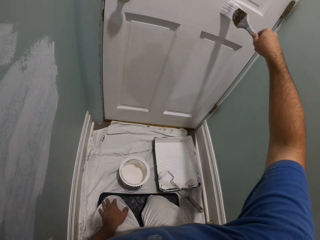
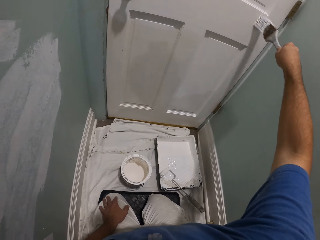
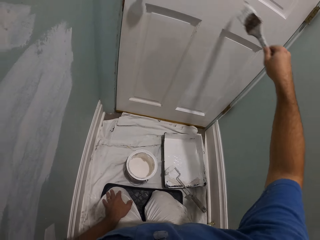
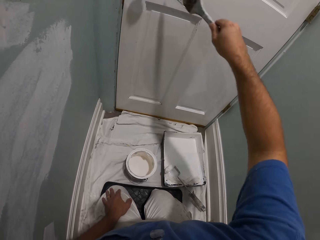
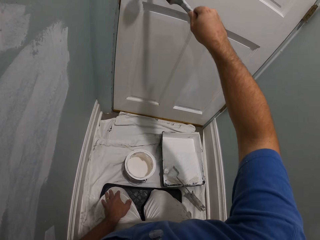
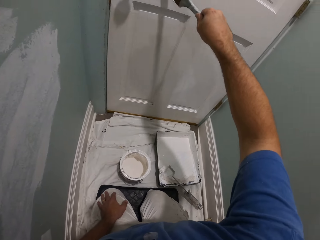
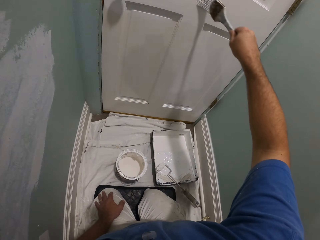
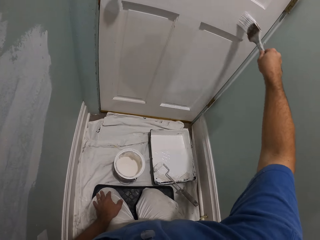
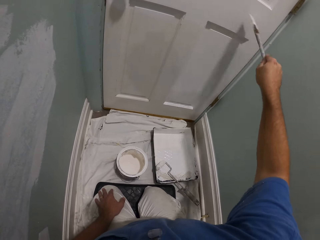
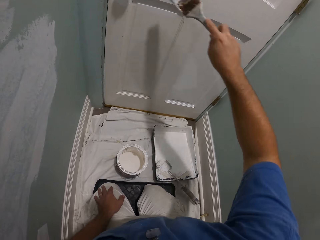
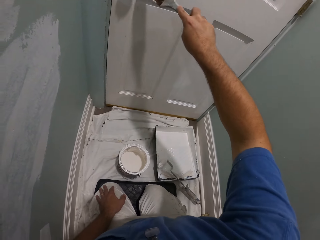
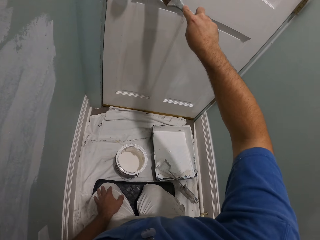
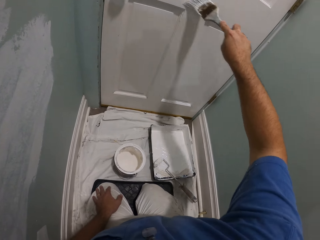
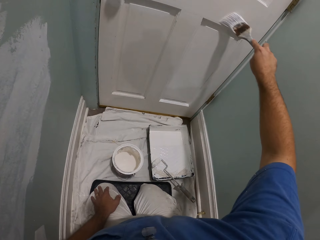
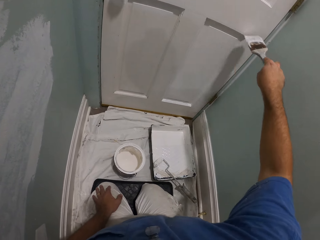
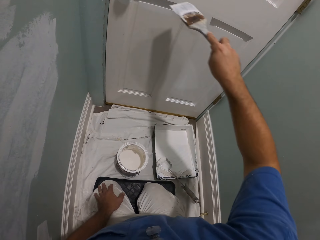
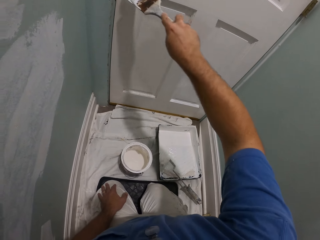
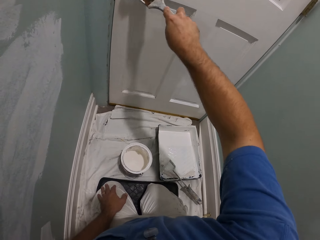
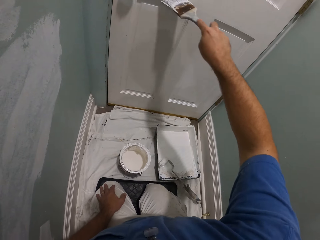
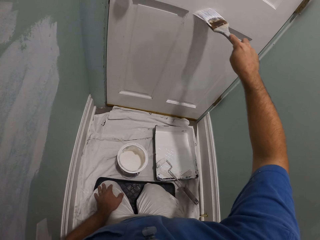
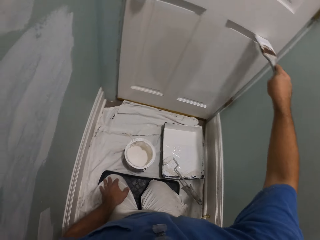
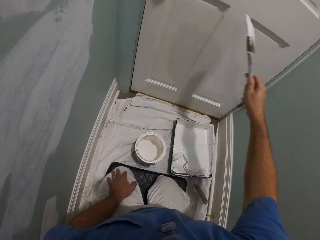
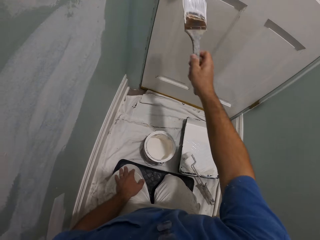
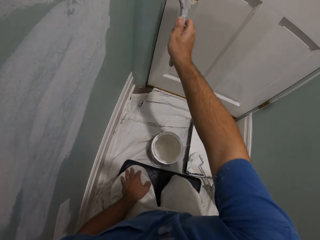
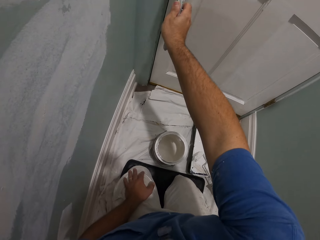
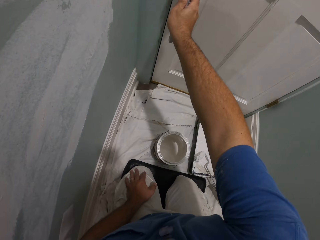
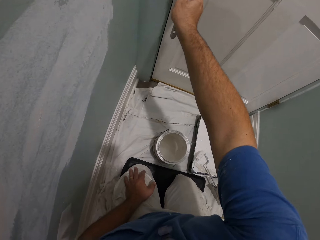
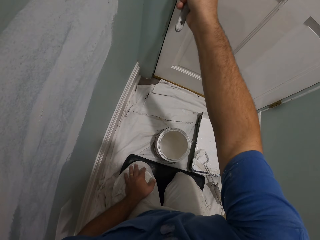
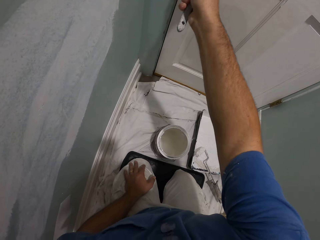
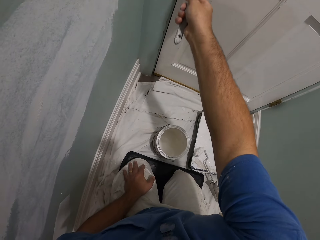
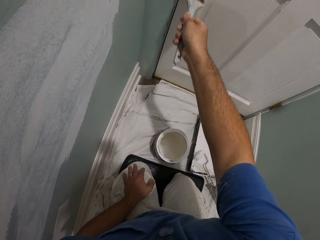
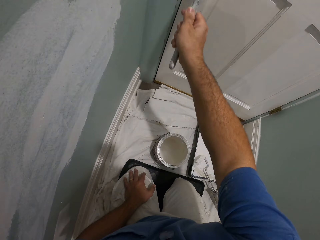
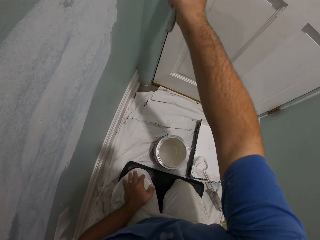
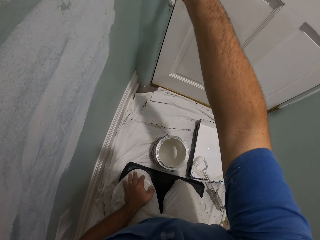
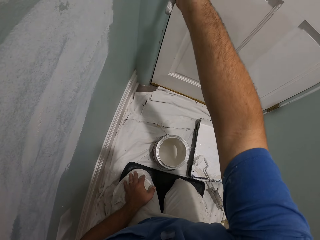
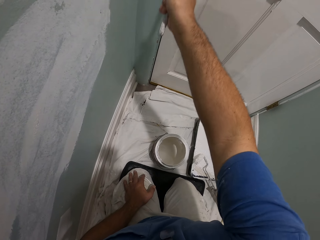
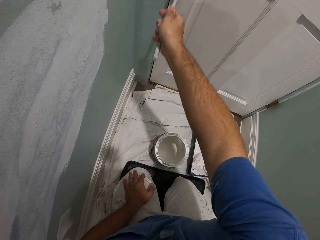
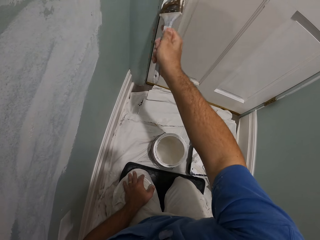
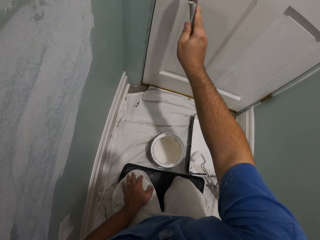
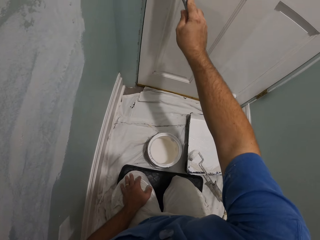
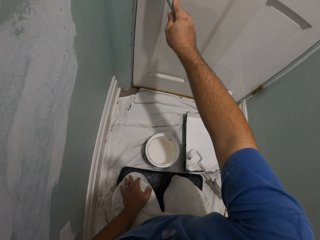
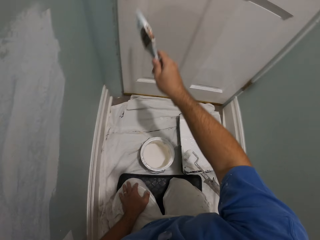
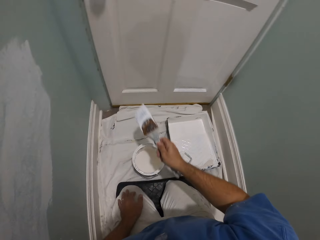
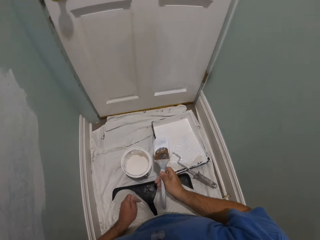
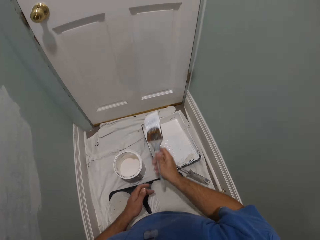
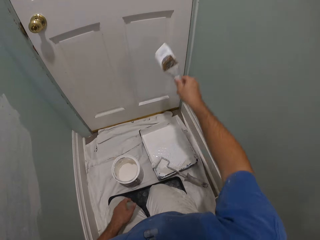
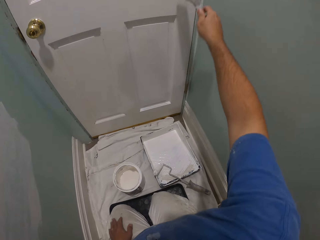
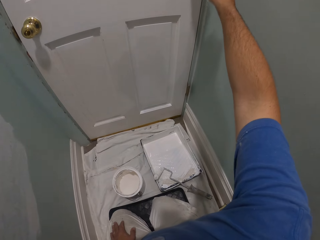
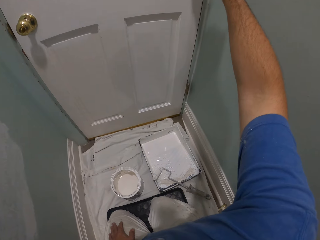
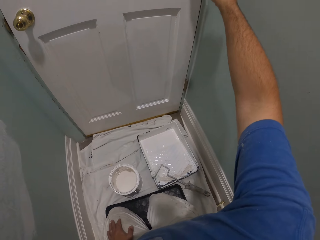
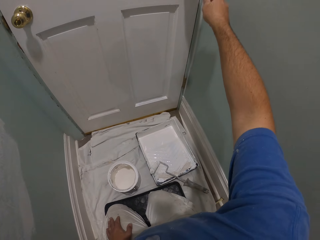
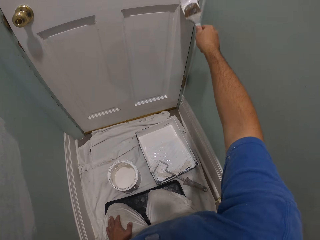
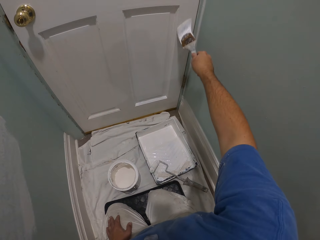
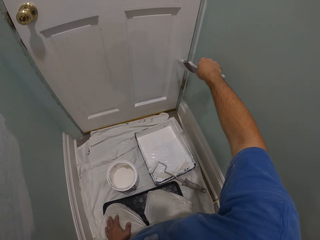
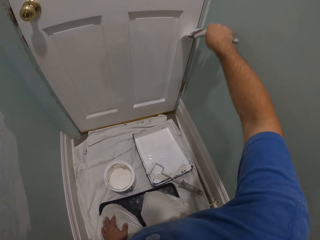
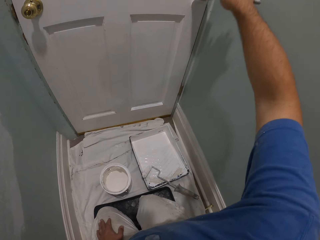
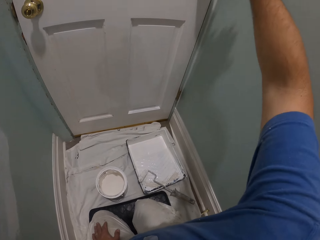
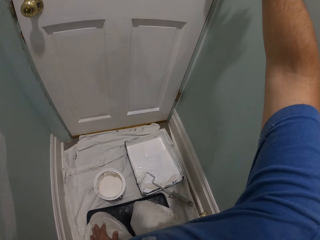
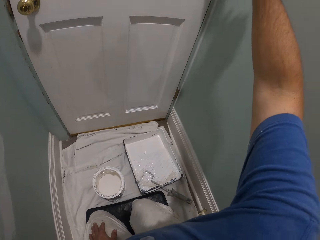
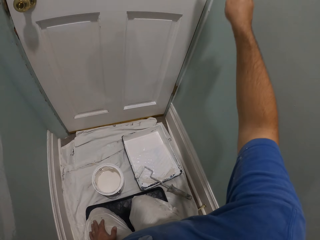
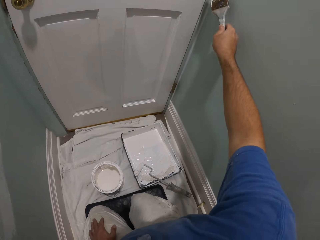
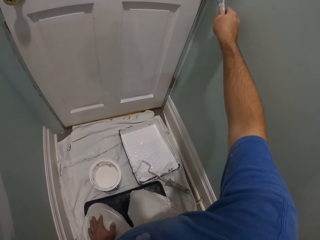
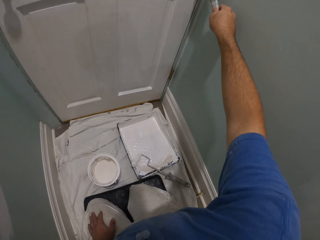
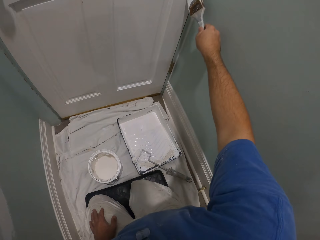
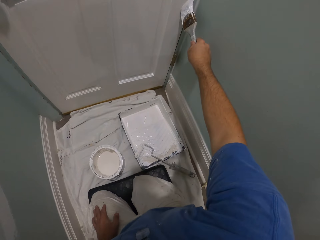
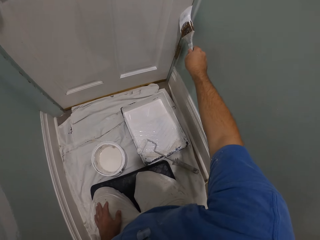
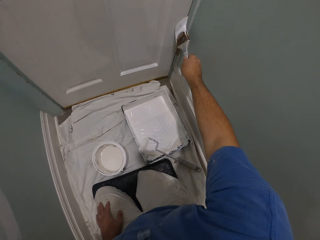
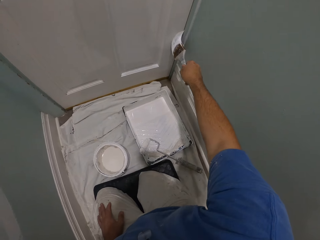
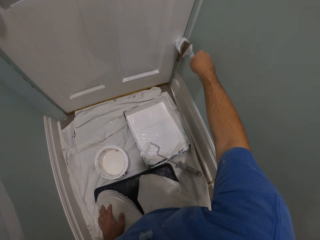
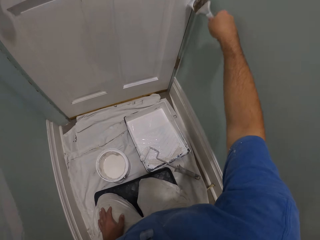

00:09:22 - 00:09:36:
The camera wearer pauses painting the door with the brush. They resume painting the door with the brush.

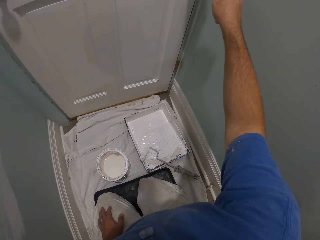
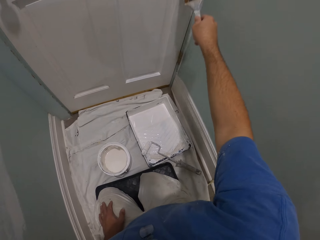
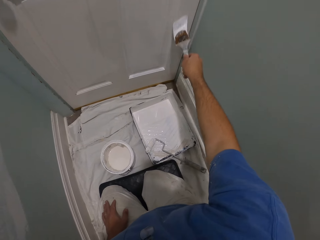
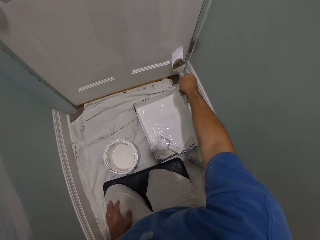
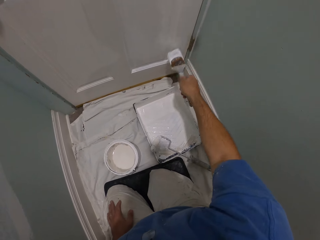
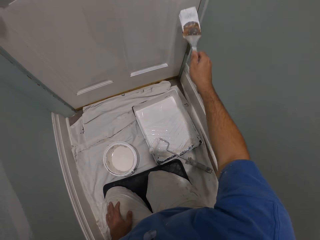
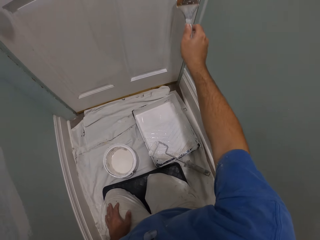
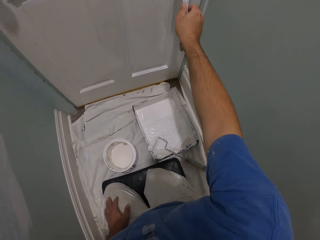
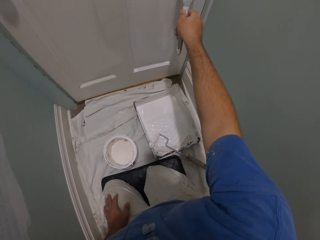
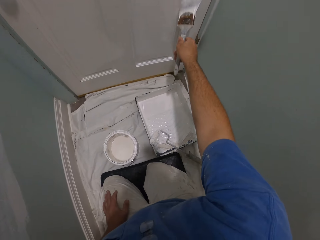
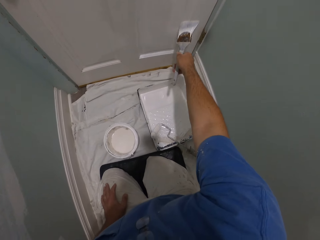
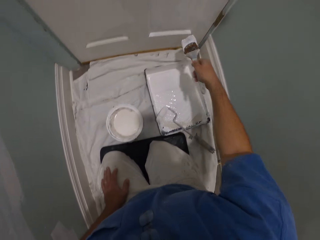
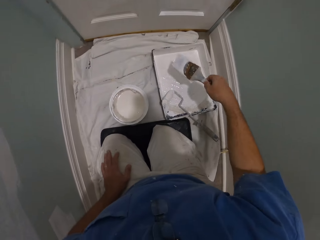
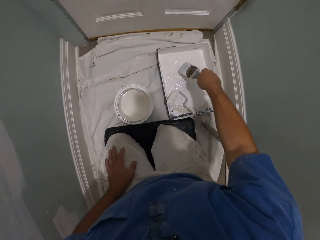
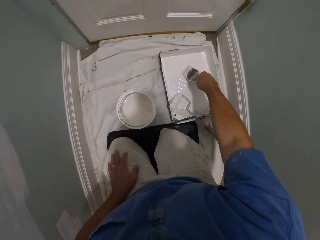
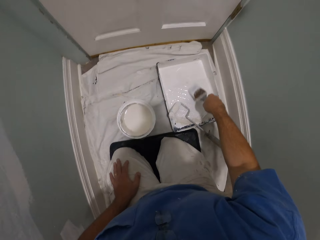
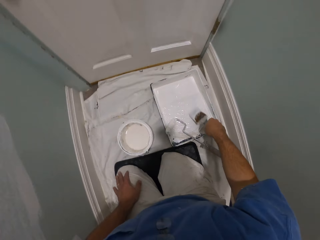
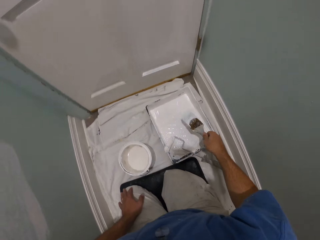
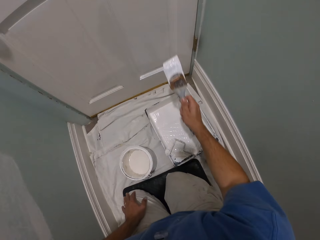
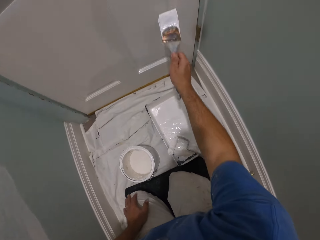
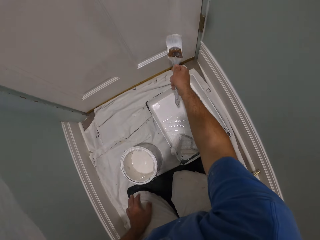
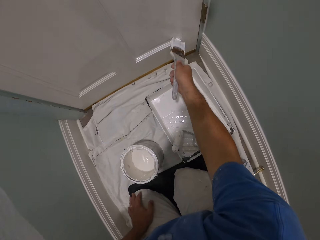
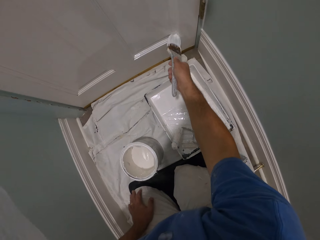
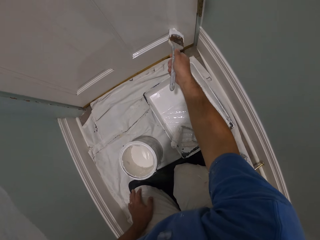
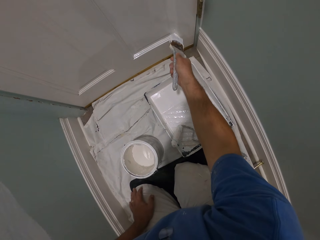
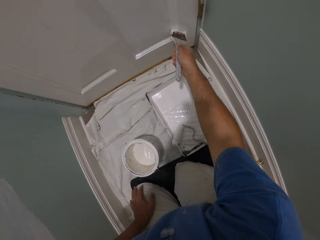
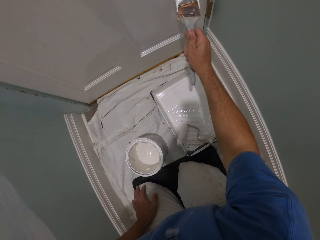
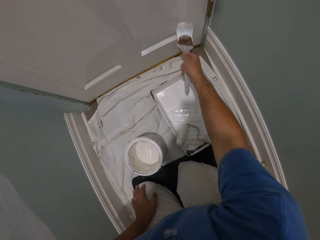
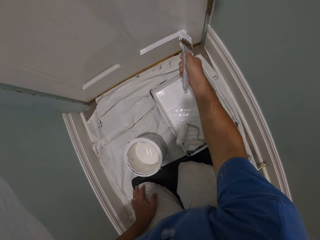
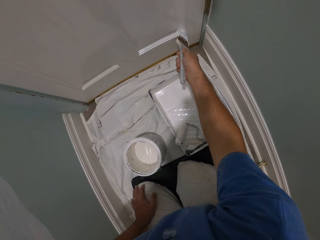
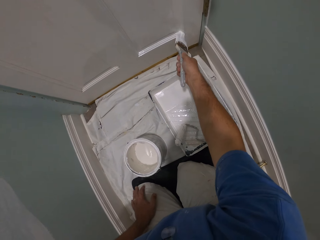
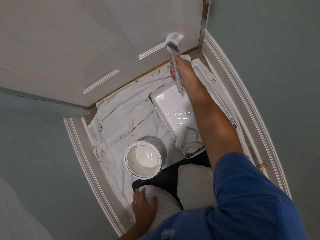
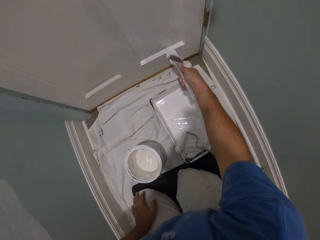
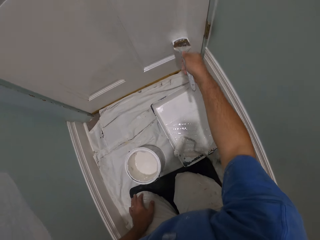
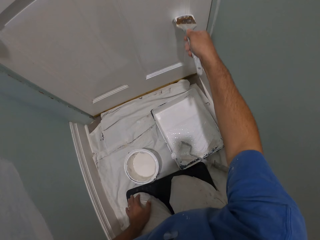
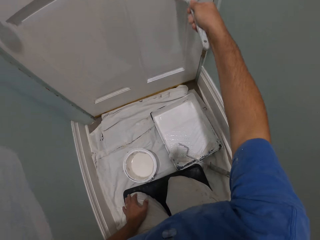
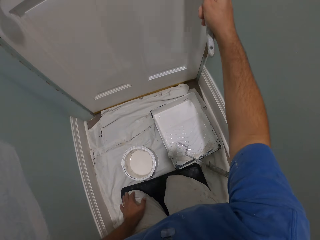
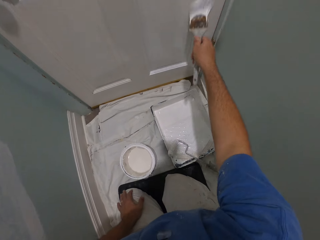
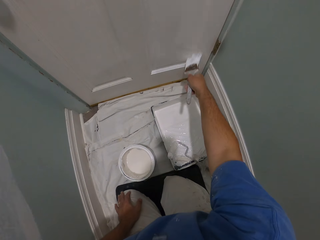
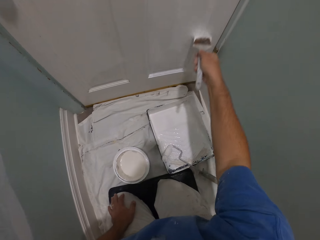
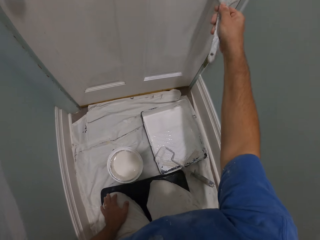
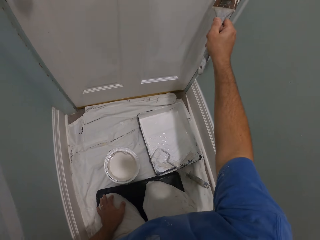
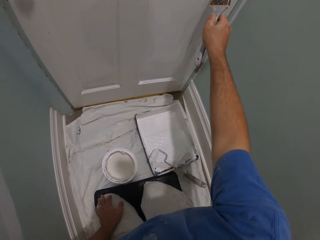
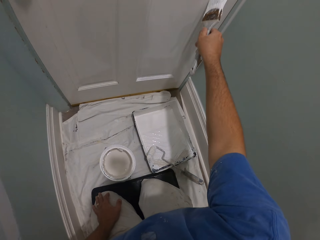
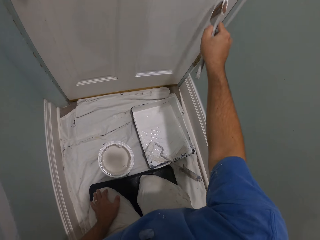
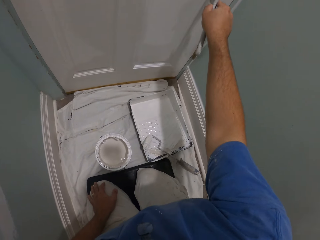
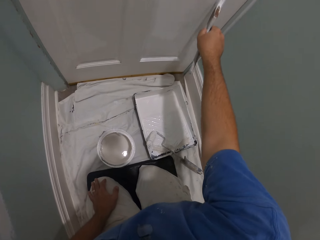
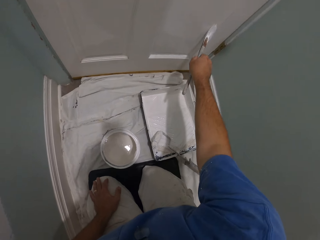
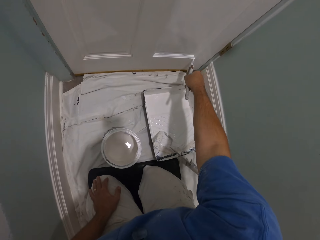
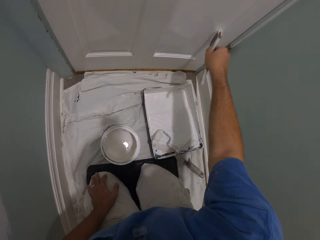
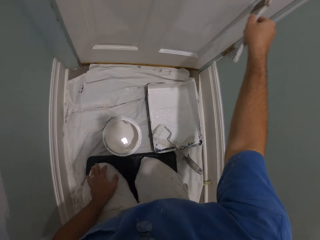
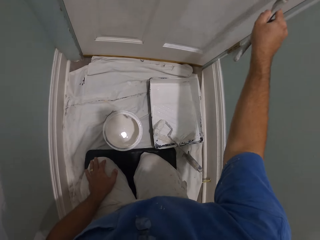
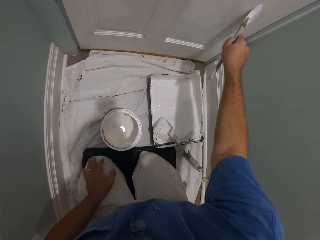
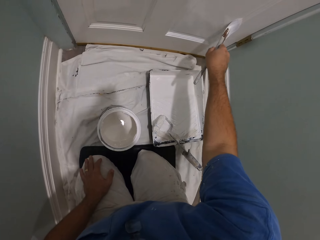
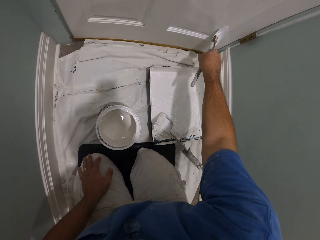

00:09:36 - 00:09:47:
The camera wearer dips the brush into another paint container on the floor. They resume painting the door with the brush.
